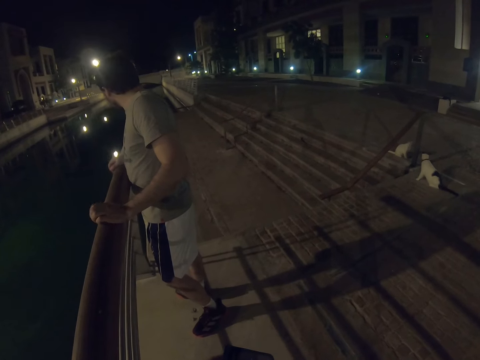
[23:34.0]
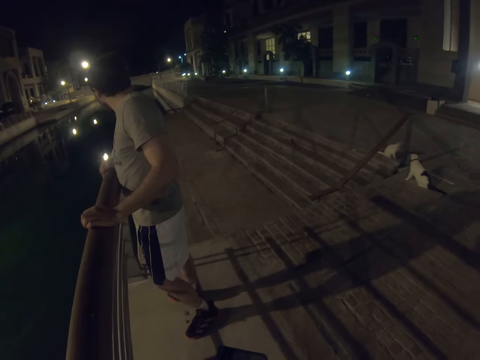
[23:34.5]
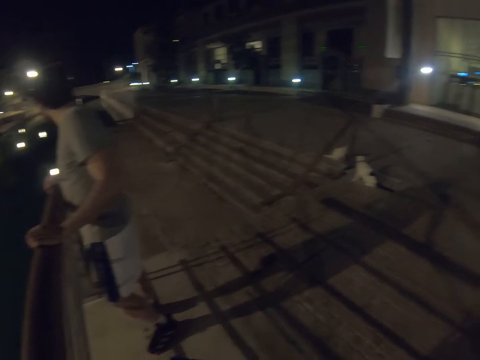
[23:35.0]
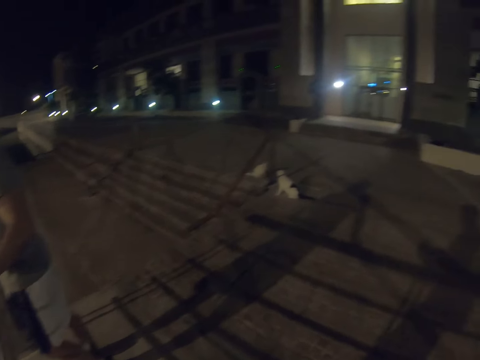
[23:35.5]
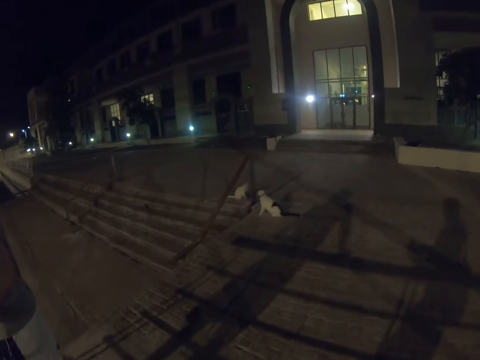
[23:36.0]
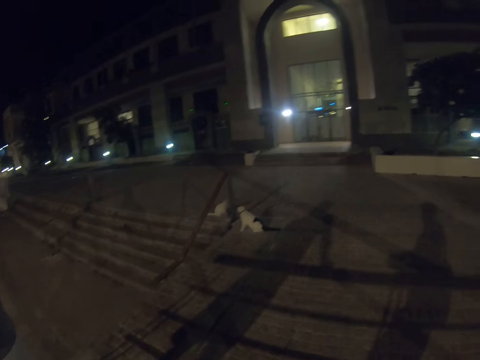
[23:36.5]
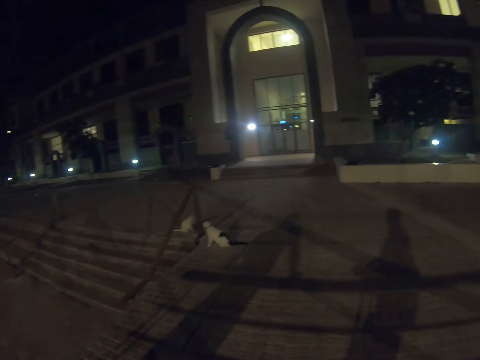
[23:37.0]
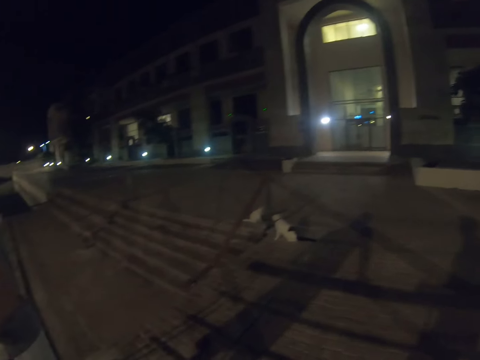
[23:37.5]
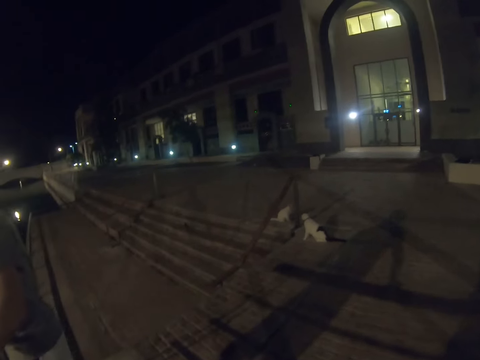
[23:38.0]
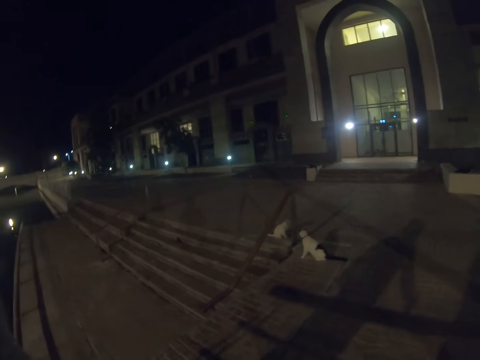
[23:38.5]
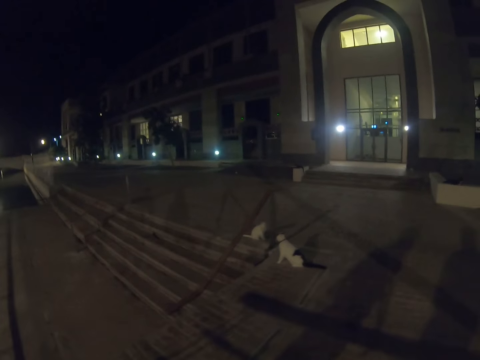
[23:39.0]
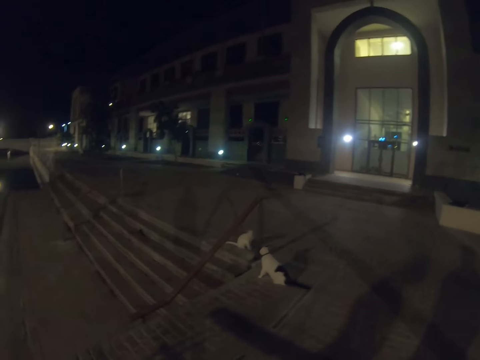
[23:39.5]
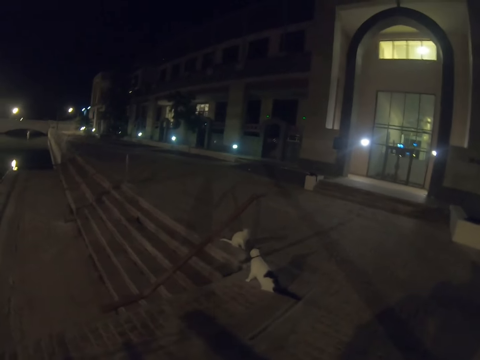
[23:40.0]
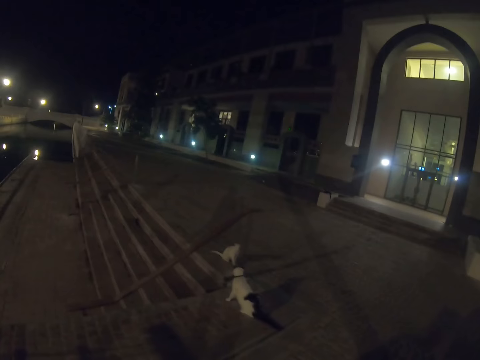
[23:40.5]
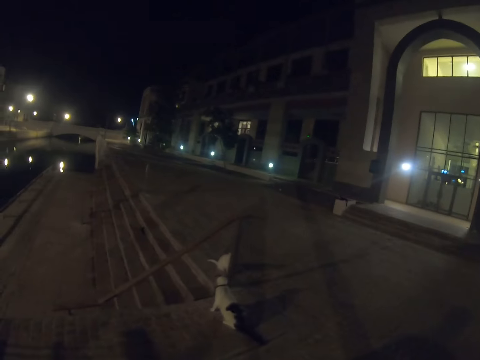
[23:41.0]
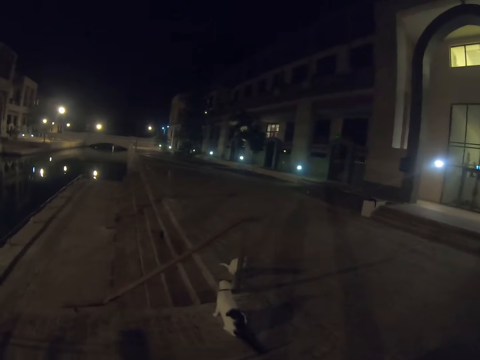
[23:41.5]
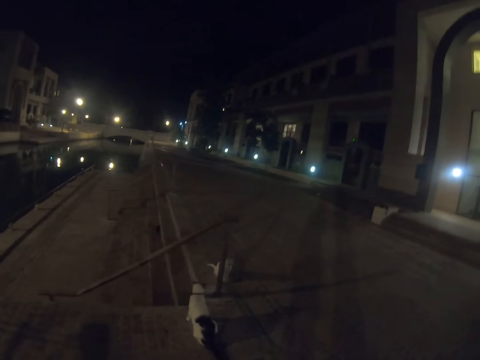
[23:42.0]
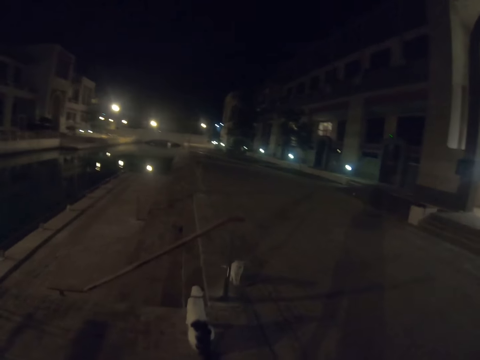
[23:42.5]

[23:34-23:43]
The camera wearer gazes at cats. They walk to the pets.

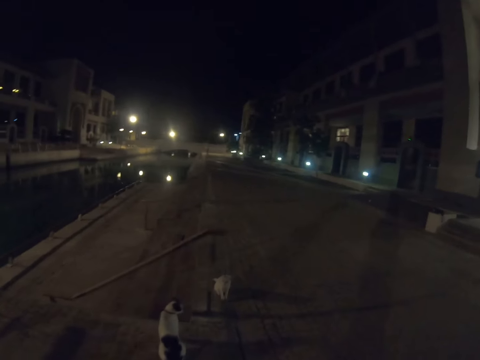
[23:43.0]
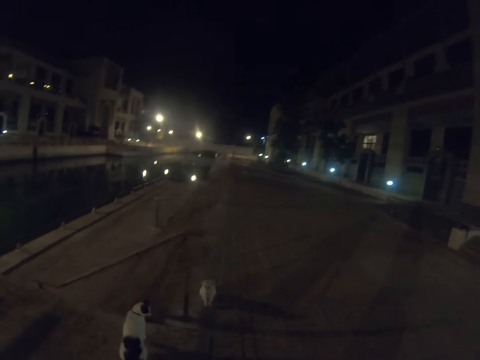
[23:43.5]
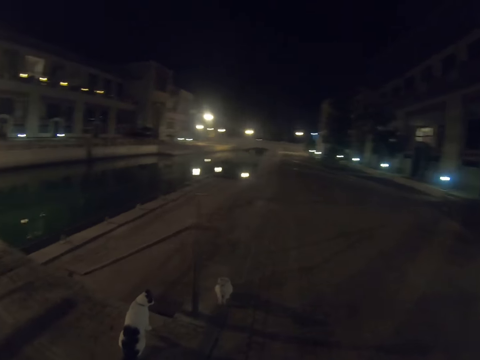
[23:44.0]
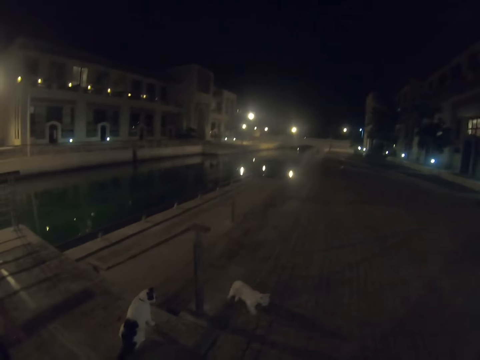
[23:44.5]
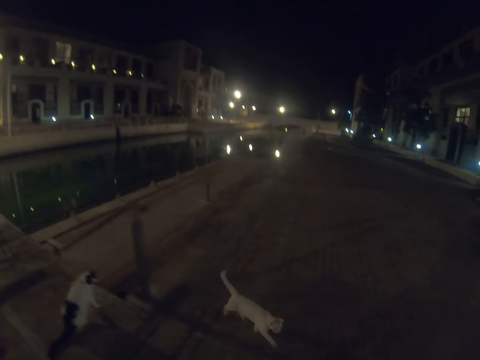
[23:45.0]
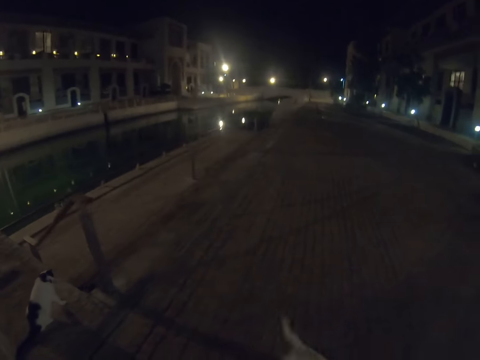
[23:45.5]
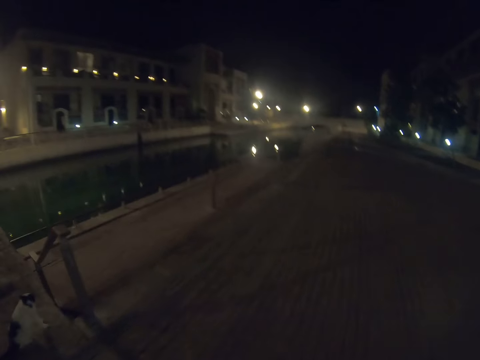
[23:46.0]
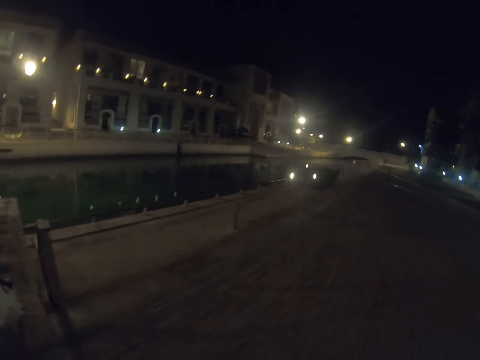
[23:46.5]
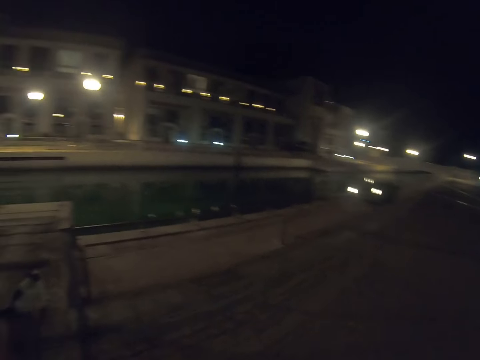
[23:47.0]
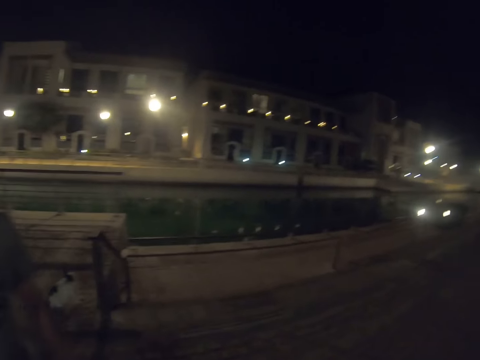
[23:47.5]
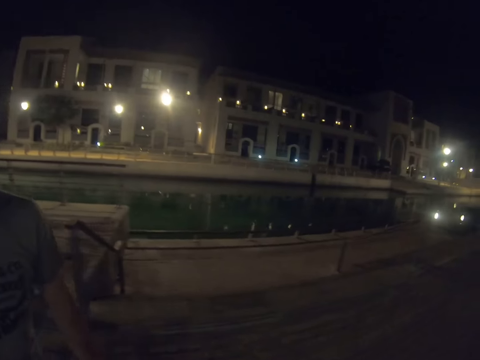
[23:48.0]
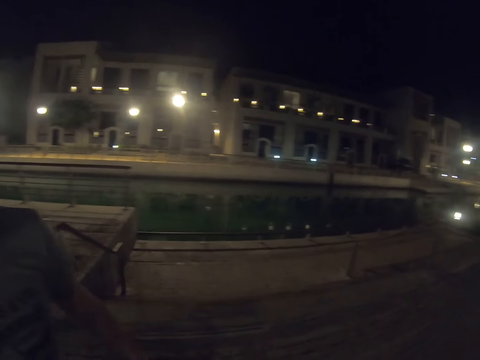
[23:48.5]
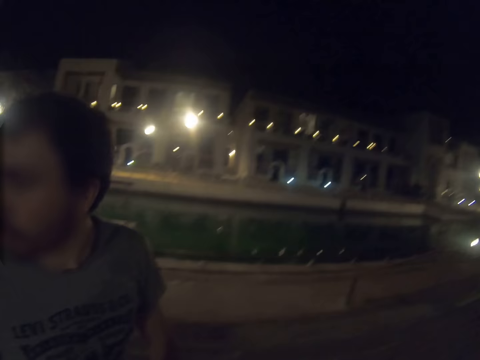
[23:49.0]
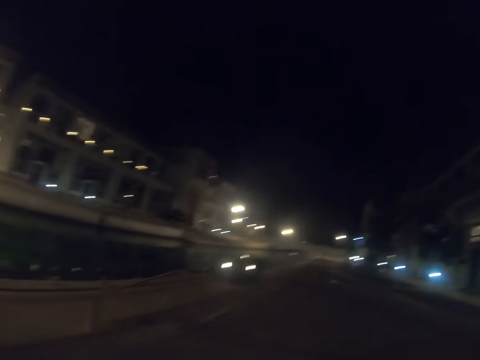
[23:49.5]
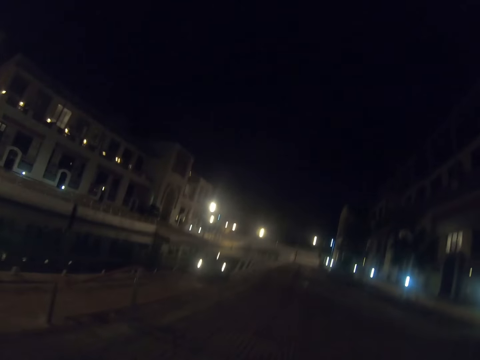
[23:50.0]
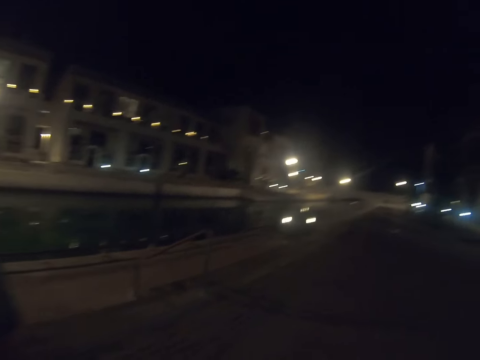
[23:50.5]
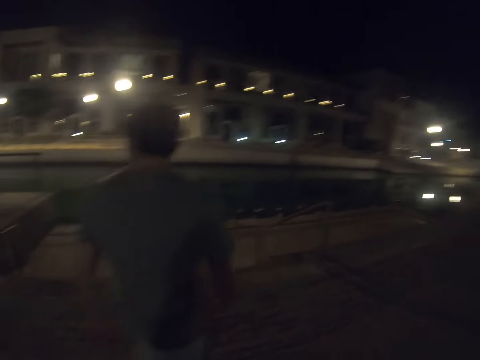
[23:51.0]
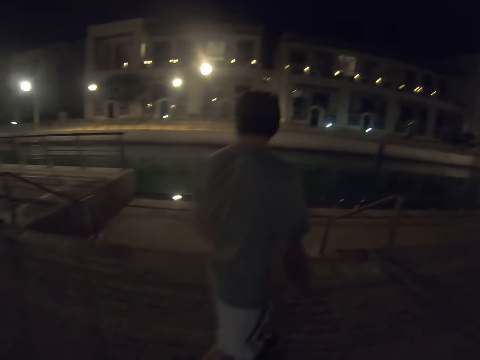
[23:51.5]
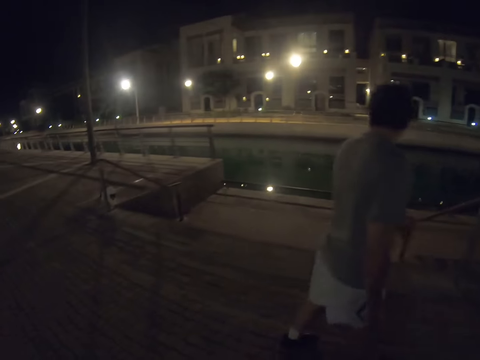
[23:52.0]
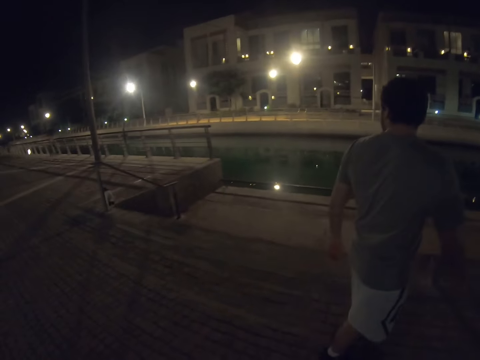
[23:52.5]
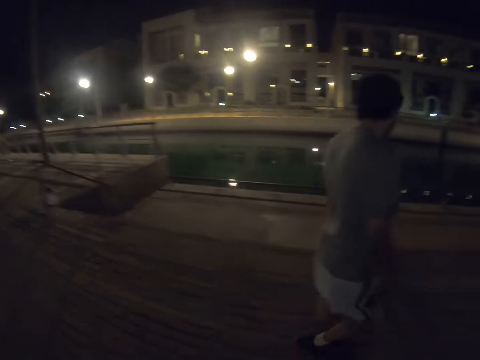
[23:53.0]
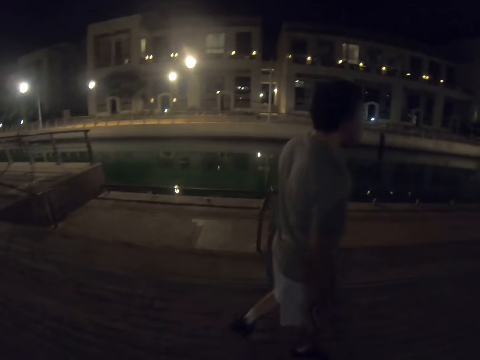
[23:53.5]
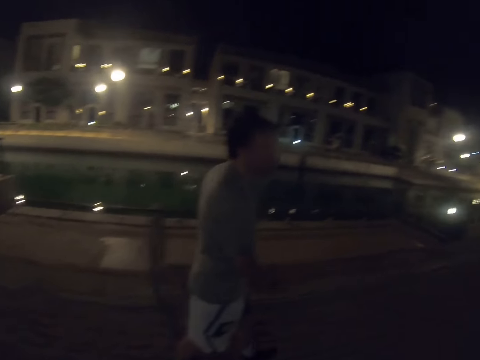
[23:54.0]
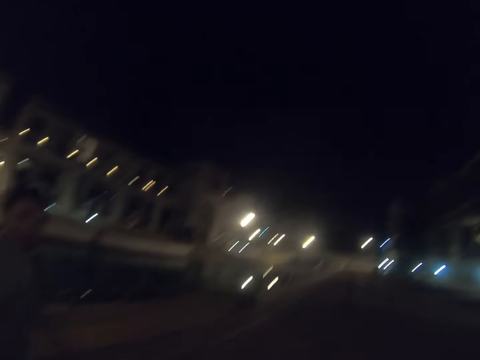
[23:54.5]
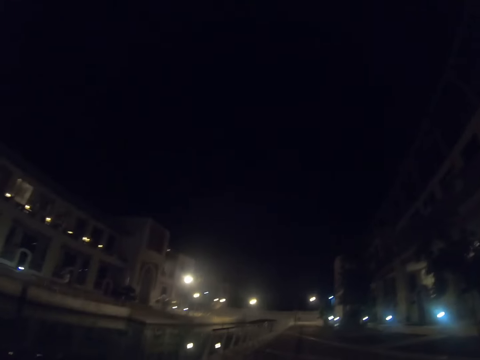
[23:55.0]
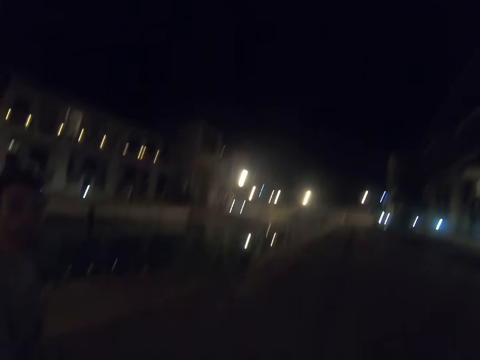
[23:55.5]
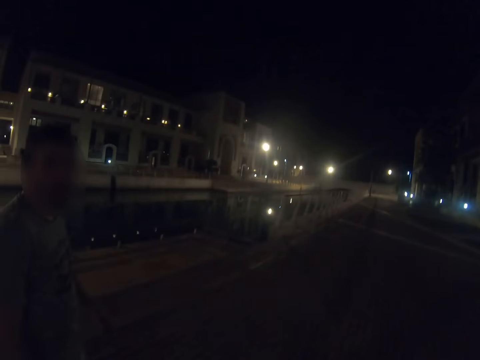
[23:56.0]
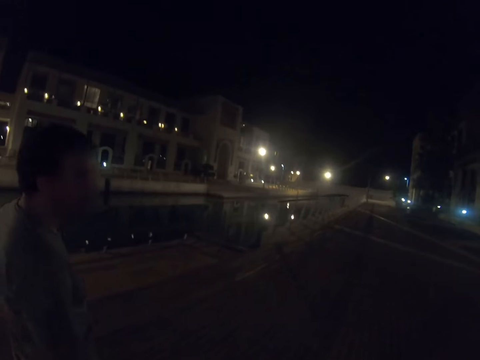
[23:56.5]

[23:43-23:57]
The camera wearer walks to the fence. They walk on the pathway with a man. They look at the man.

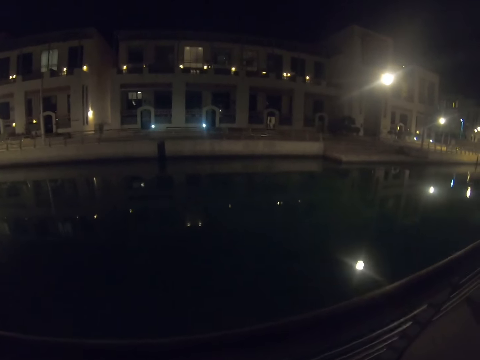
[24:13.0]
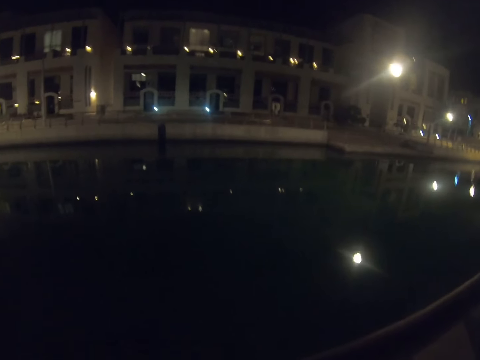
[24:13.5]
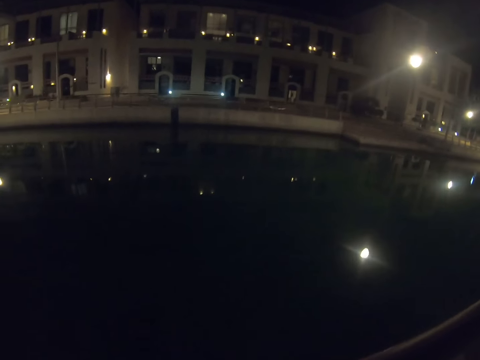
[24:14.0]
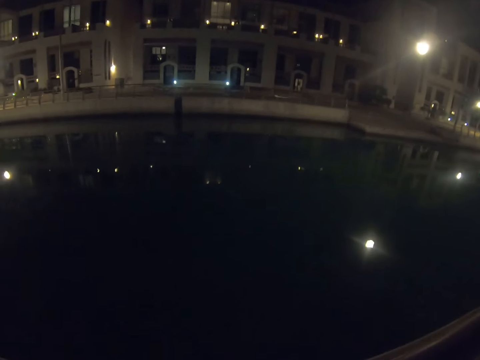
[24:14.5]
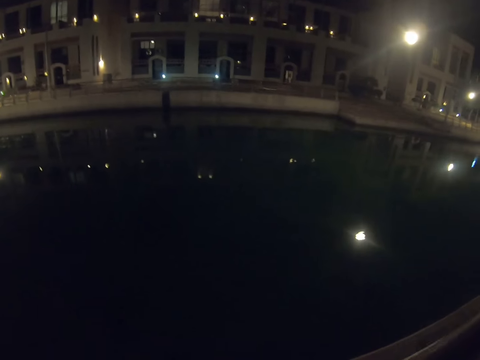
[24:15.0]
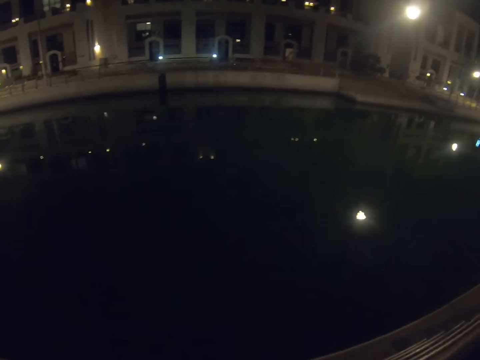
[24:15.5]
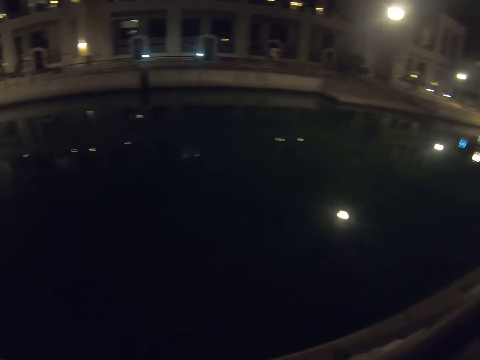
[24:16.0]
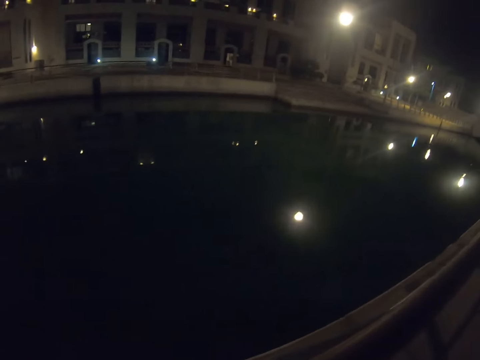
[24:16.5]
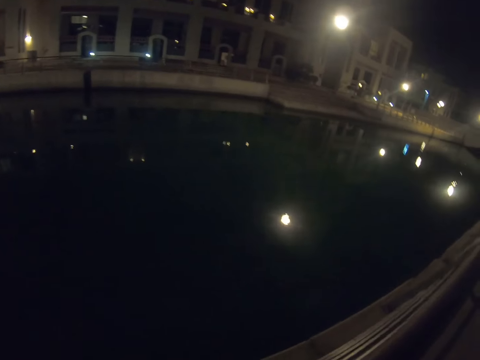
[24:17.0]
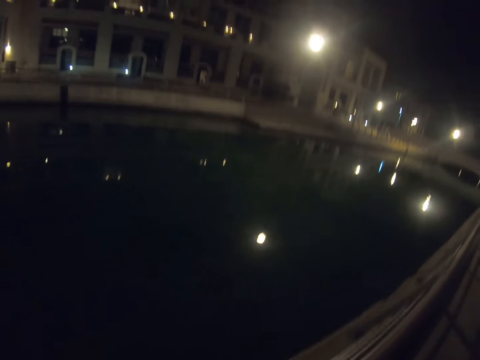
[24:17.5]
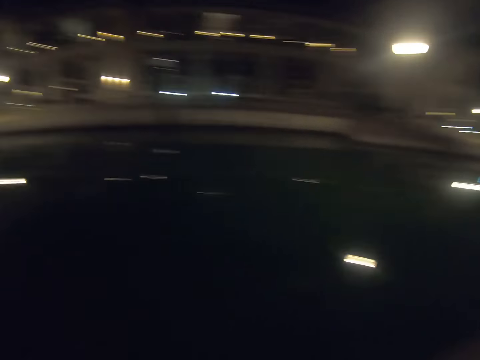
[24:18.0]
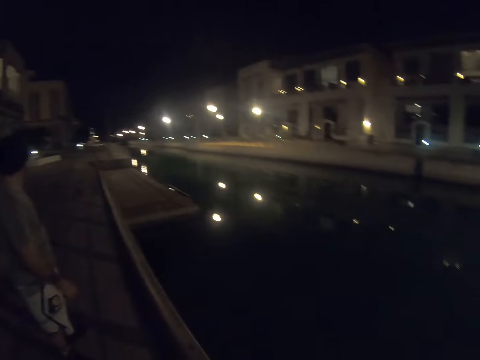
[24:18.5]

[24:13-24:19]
The camera wearer gazes at the waterway.
